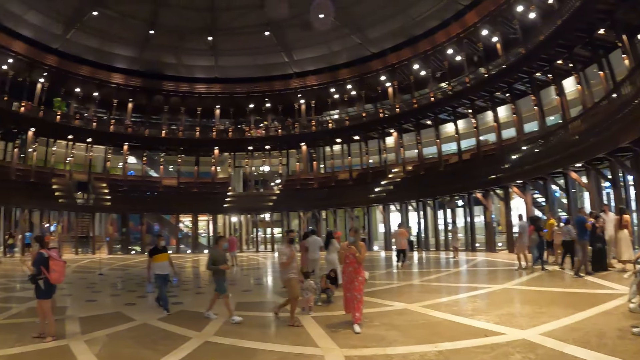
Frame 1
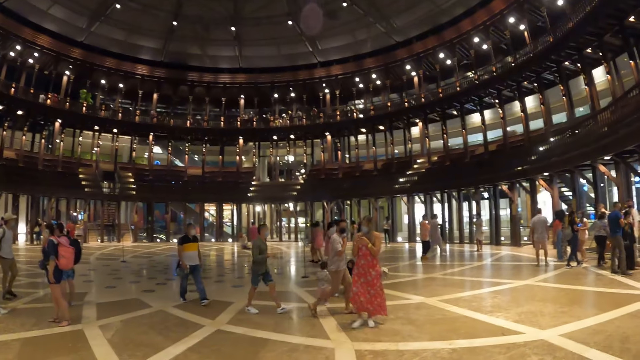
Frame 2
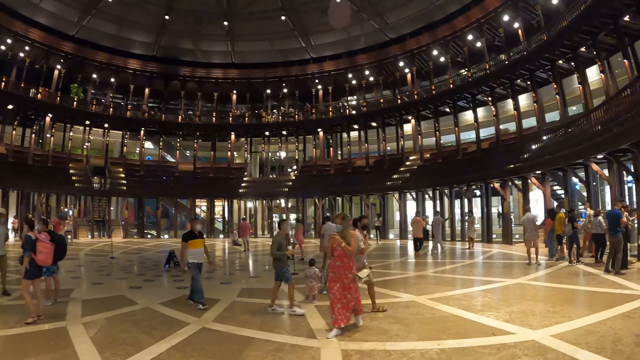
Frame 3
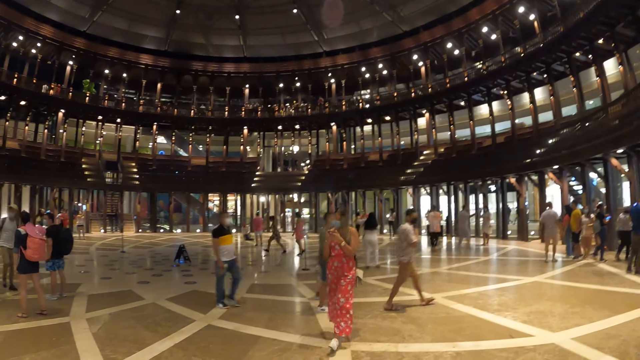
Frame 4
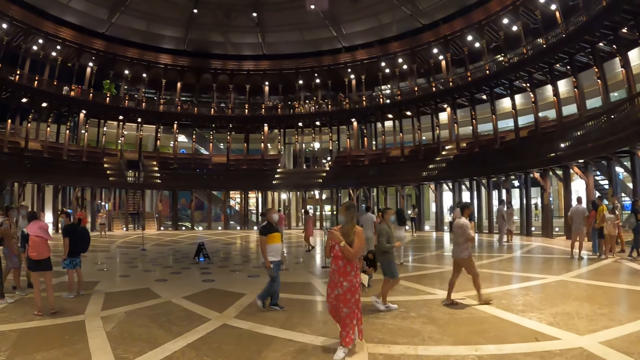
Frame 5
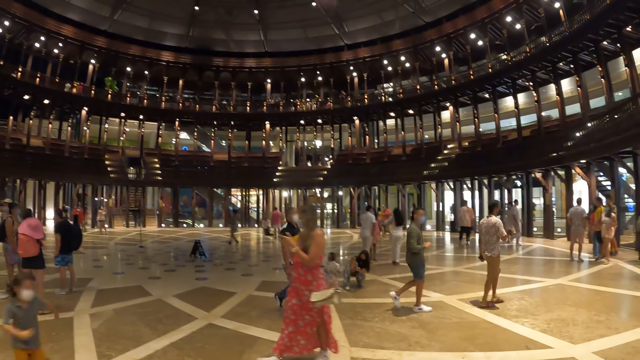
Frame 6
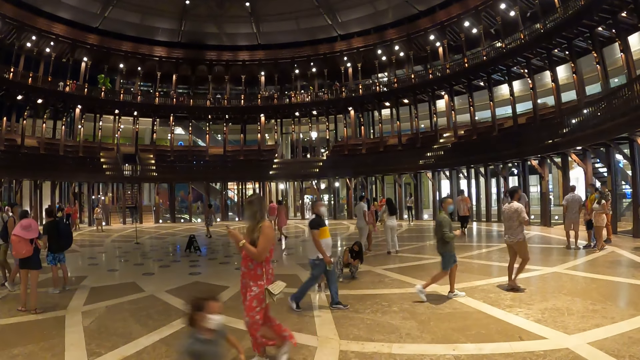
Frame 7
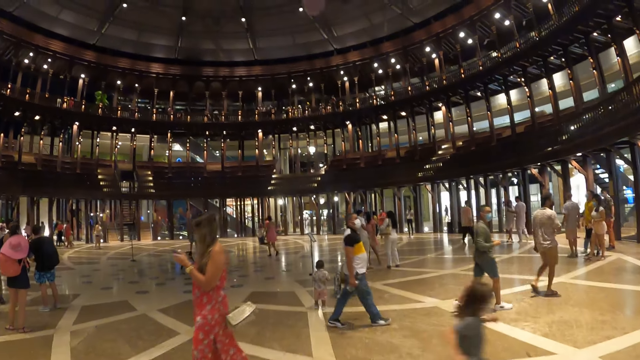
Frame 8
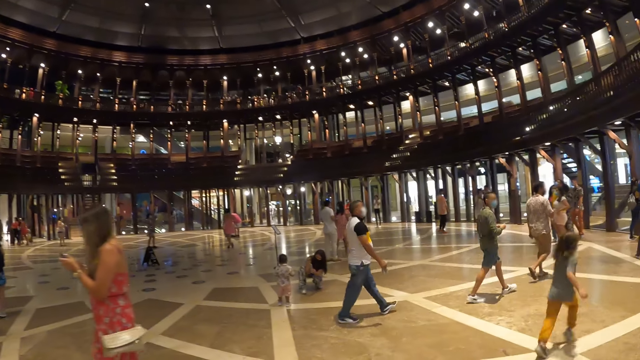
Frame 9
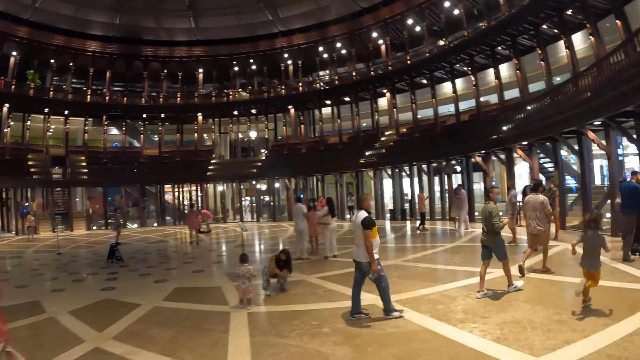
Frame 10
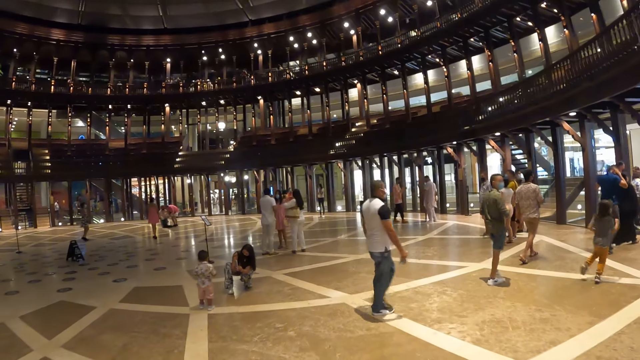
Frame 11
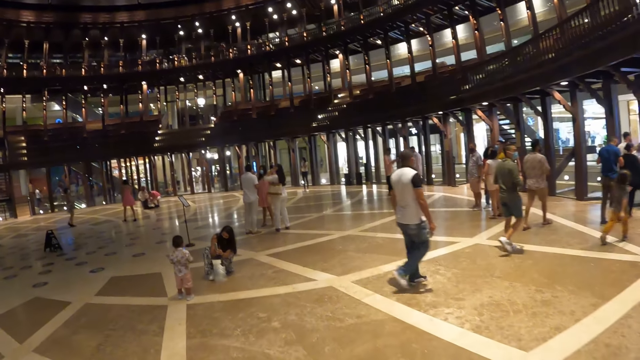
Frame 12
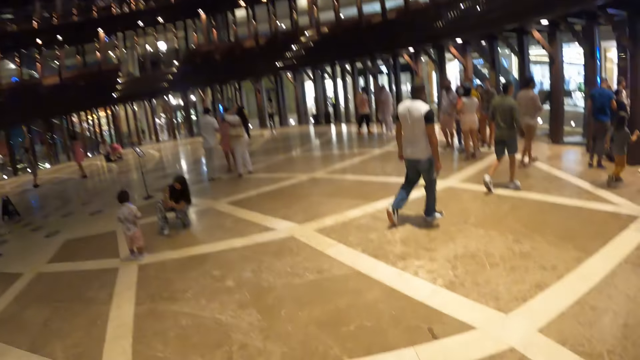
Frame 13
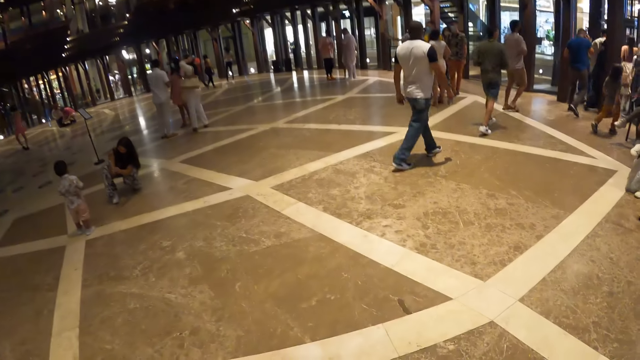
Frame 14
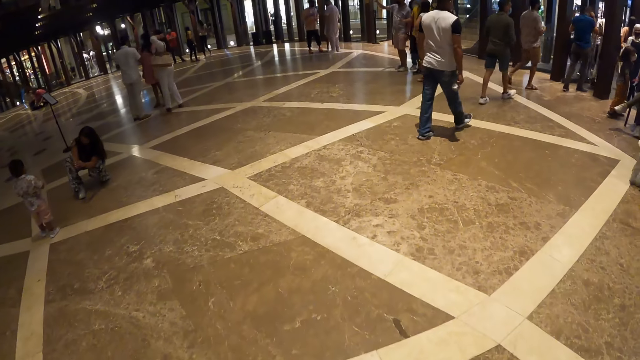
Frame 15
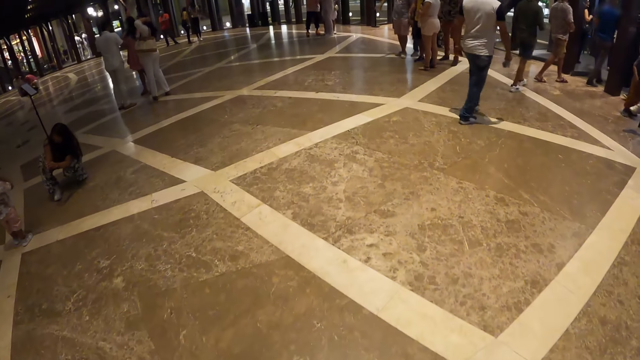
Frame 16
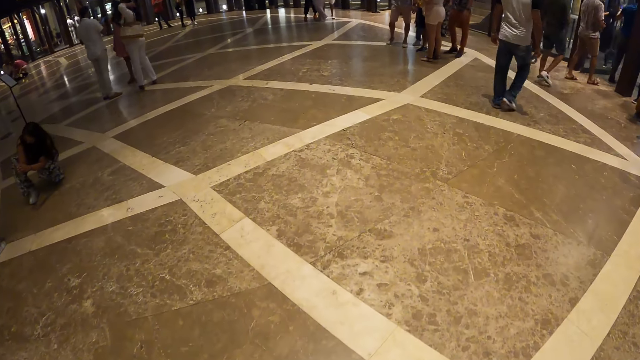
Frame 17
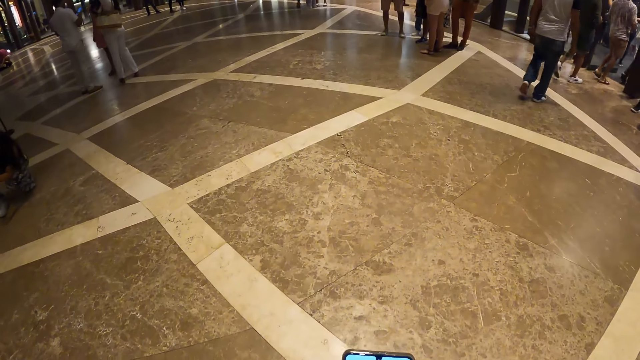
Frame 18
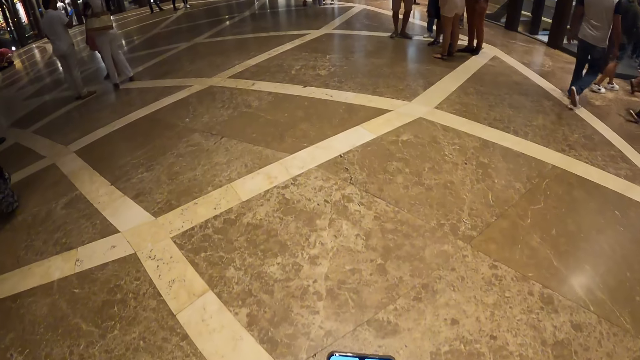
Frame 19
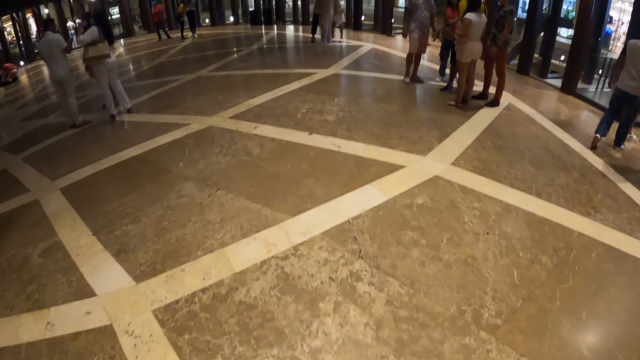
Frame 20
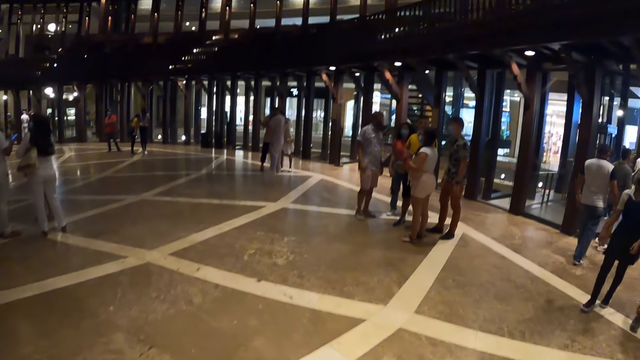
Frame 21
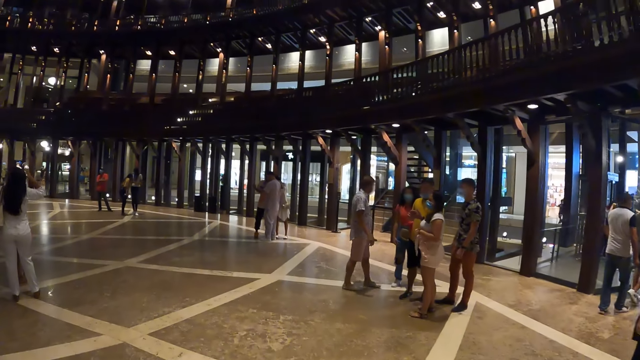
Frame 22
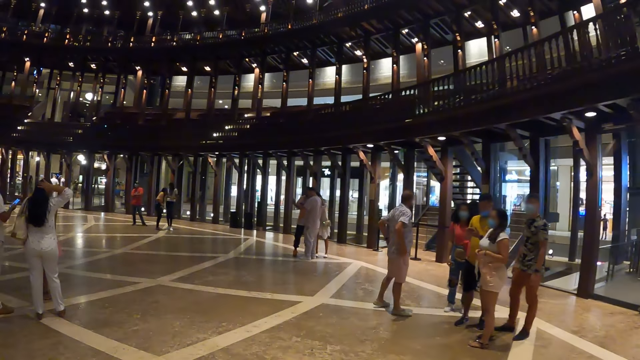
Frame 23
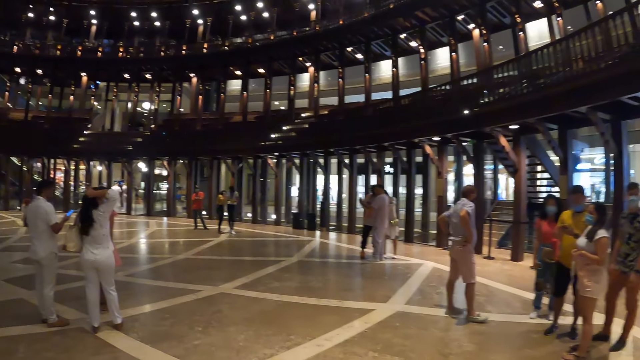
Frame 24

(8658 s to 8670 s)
The camera wearer operates a phone with her hands.

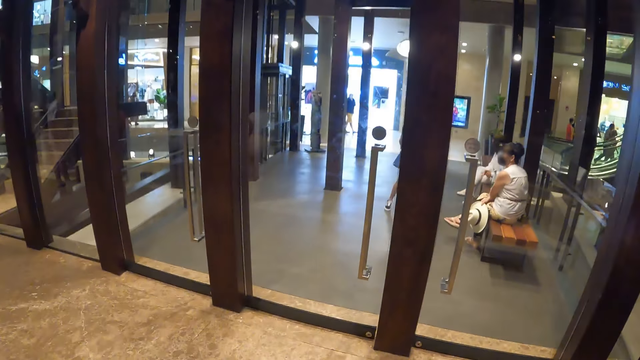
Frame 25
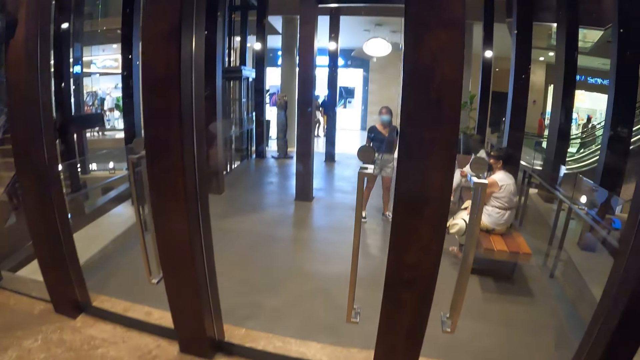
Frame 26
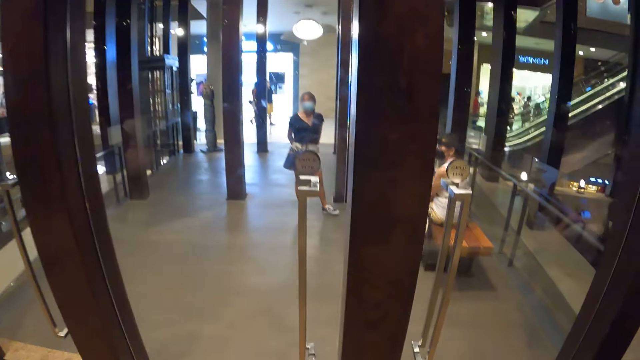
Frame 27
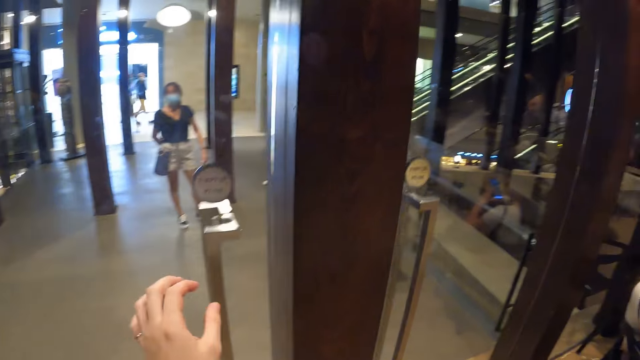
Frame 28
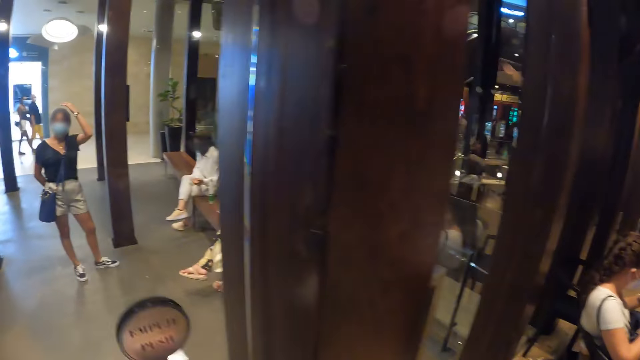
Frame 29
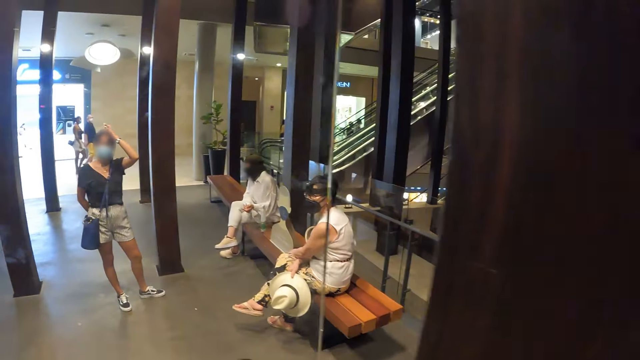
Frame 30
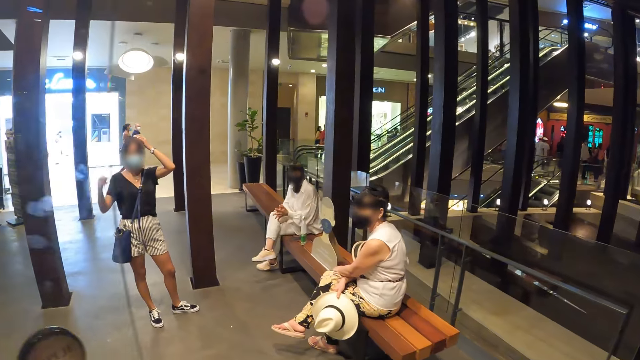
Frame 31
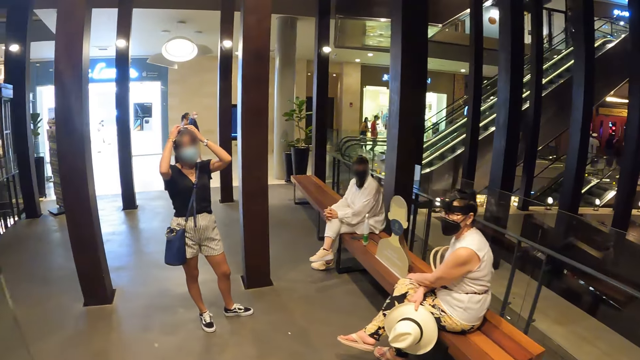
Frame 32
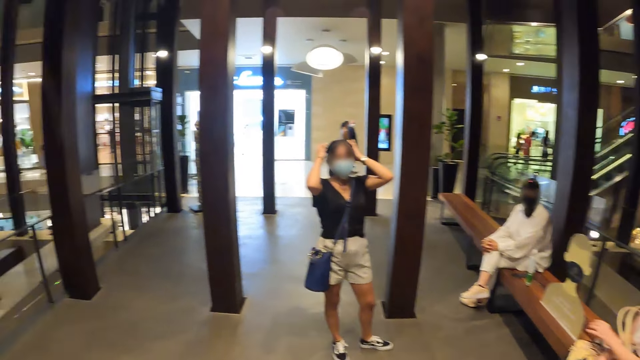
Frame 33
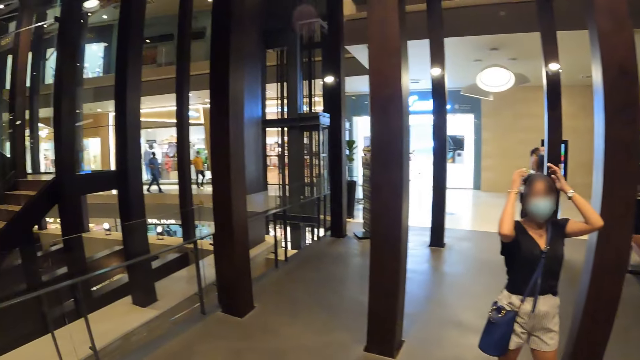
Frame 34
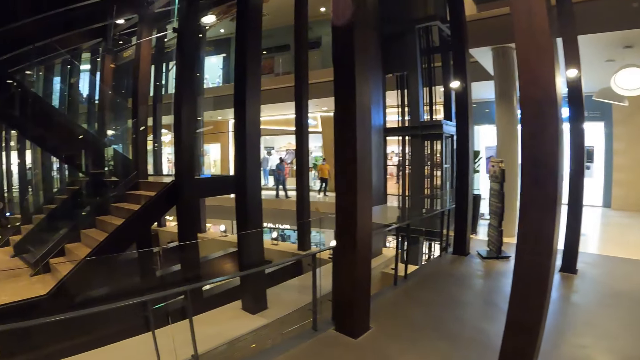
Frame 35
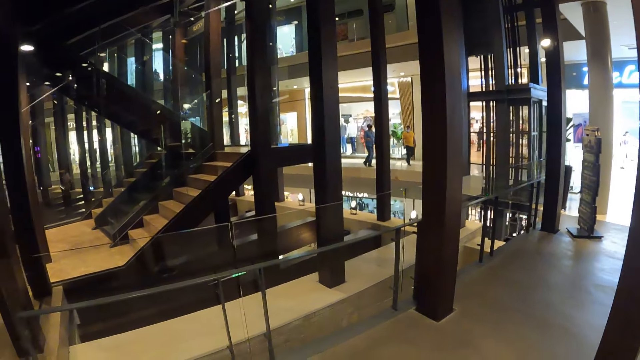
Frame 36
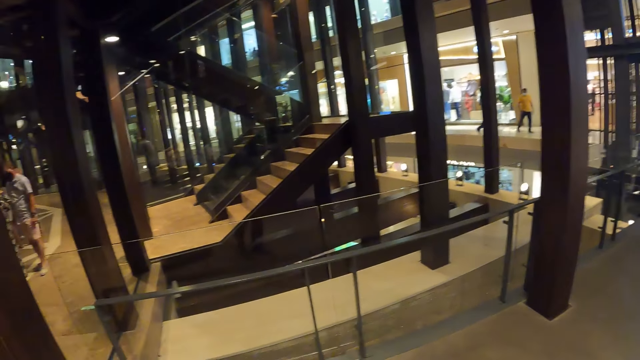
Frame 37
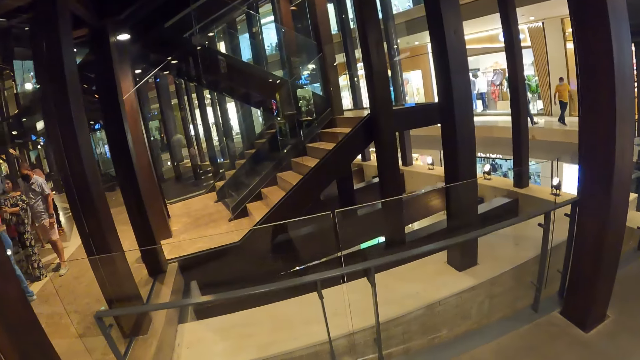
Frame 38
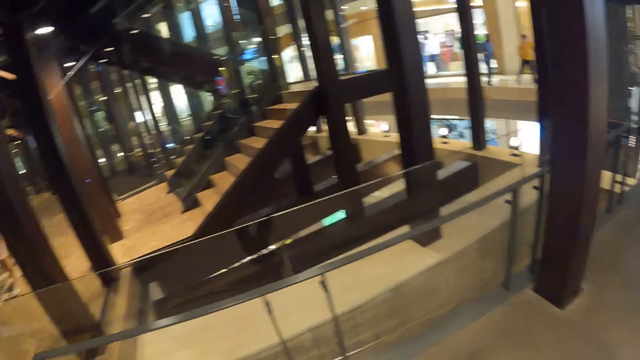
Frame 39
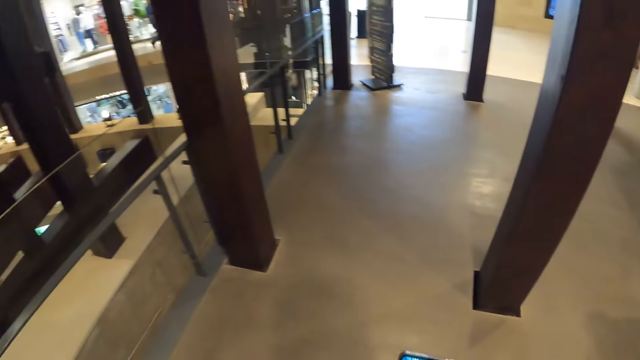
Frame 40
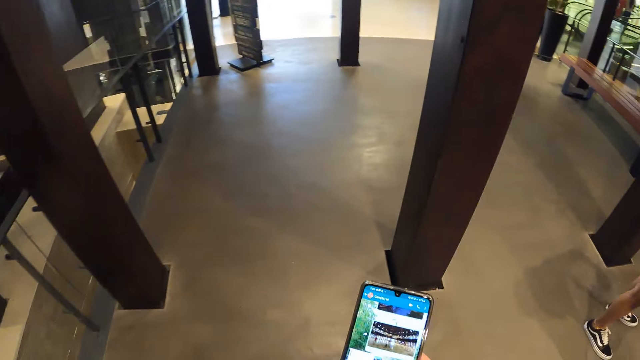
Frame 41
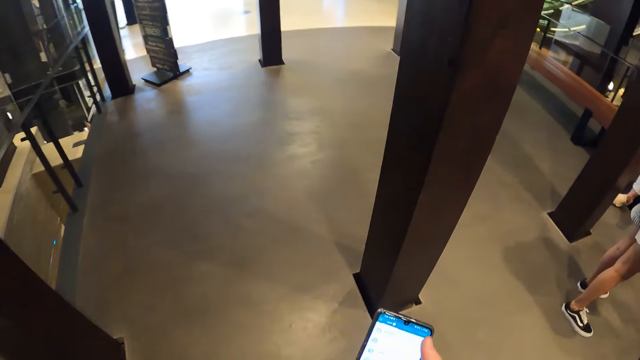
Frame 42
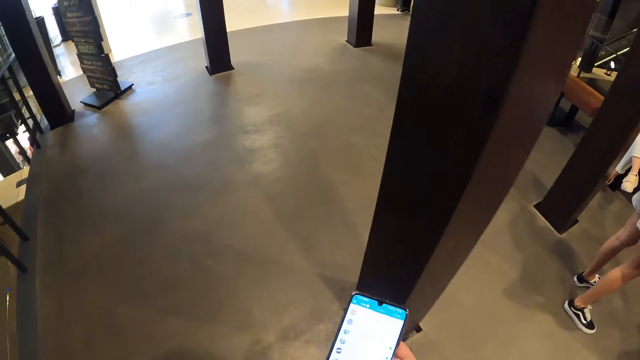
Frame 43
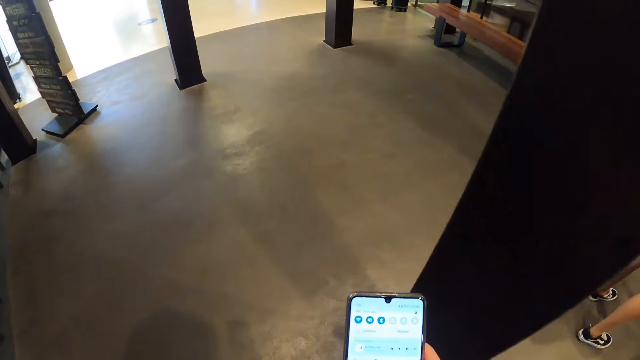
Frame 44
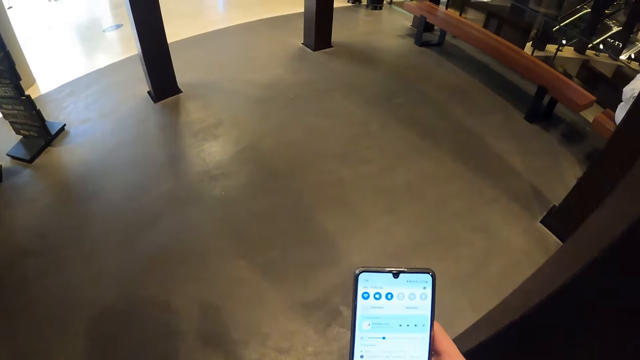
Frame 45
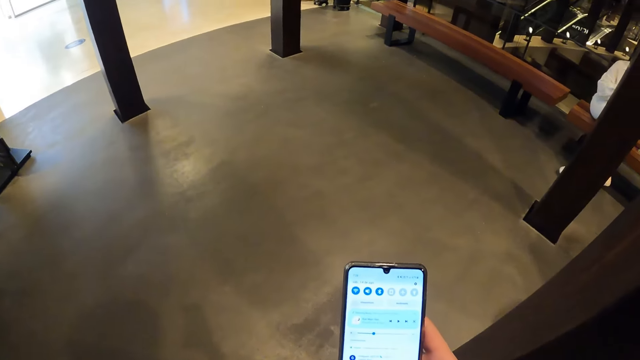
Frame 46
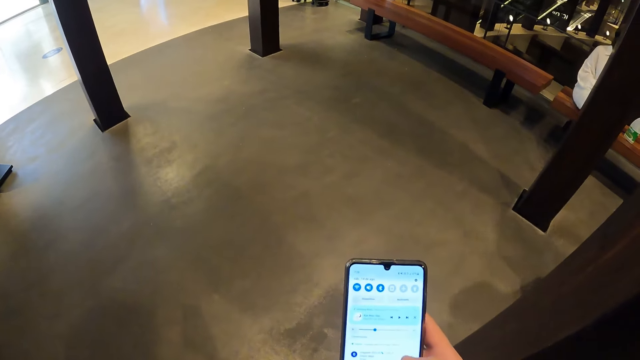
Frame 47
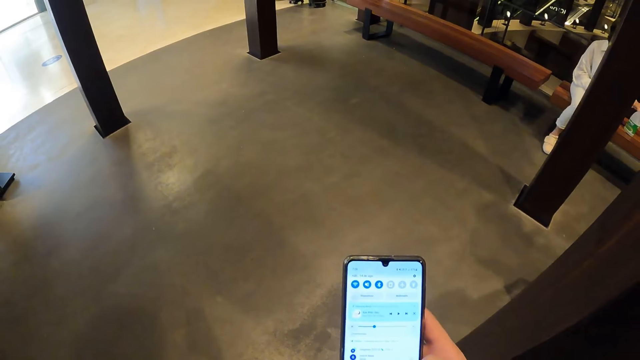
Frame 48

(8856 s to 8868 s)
The camera wearer opens a door with her left hand. She enters a hallway from the hall. She operates a mobile phone with her right hand.
